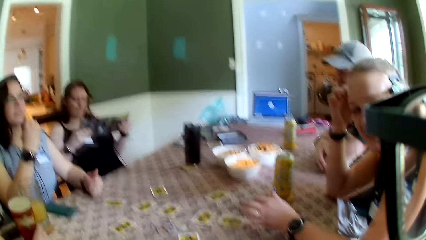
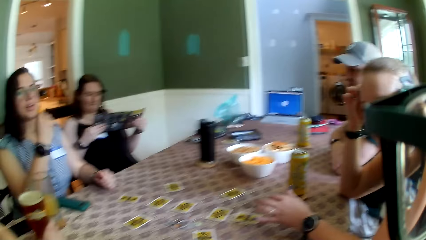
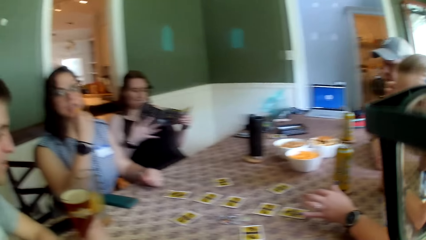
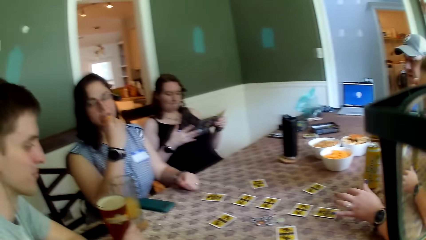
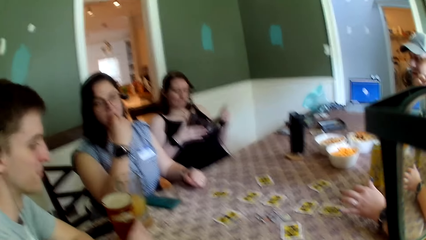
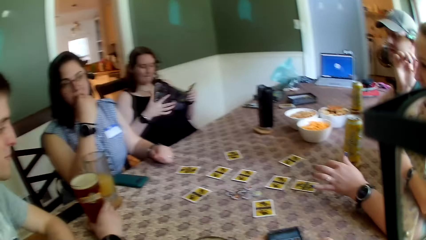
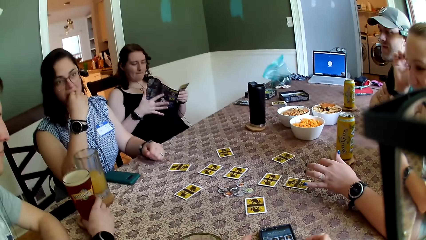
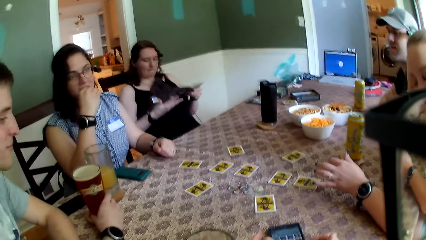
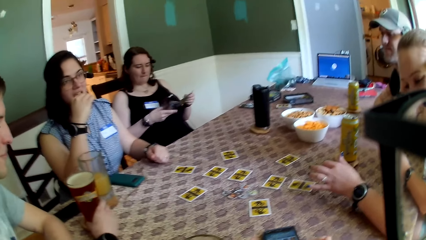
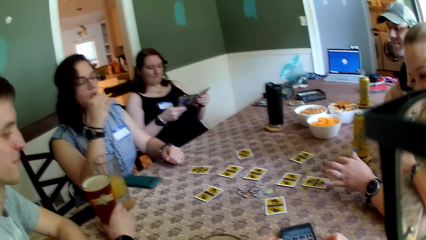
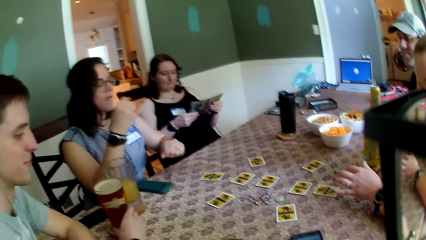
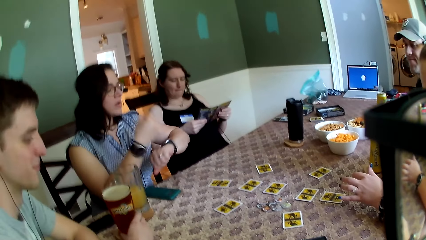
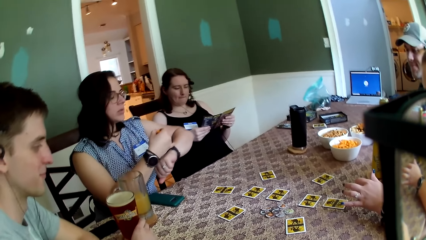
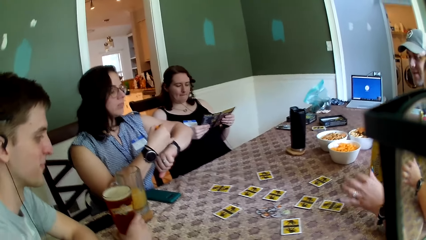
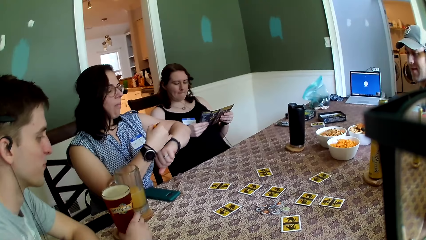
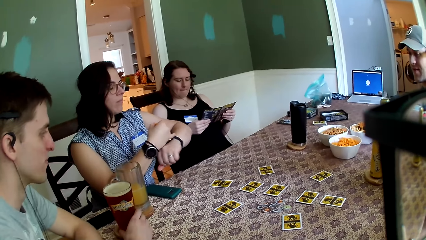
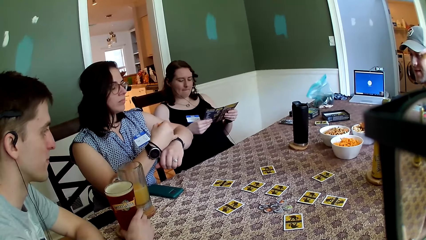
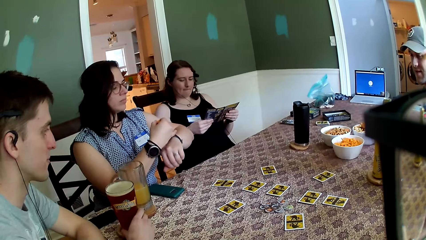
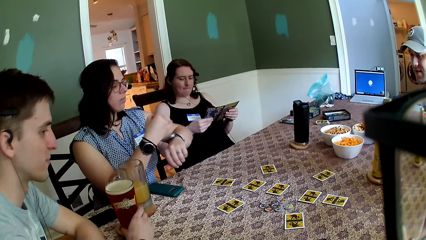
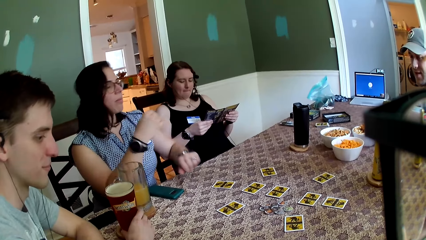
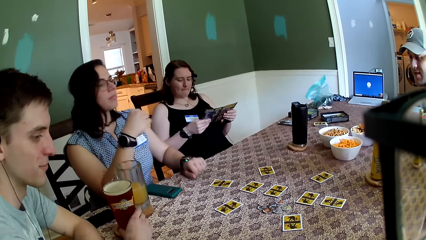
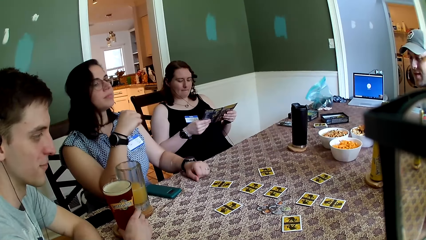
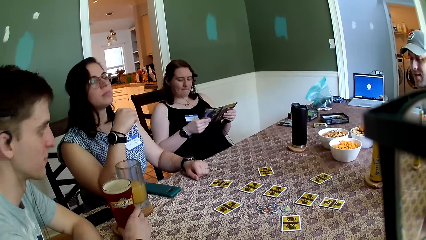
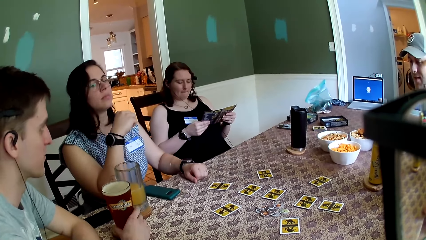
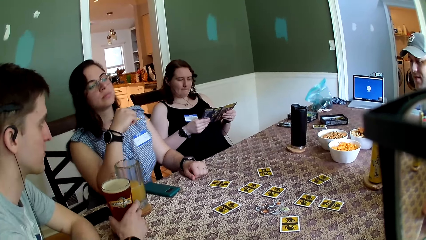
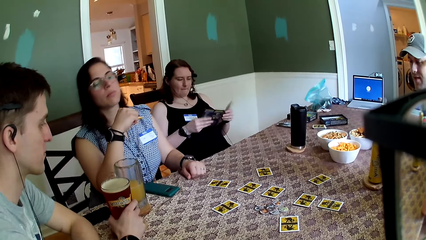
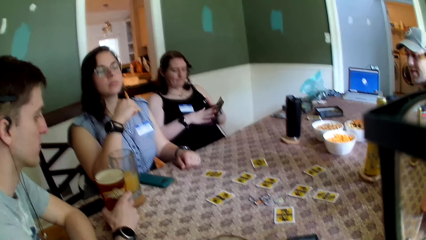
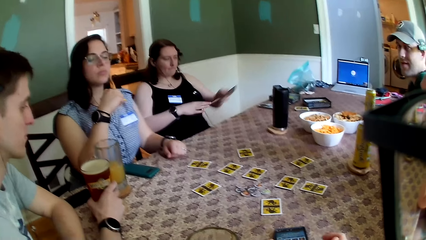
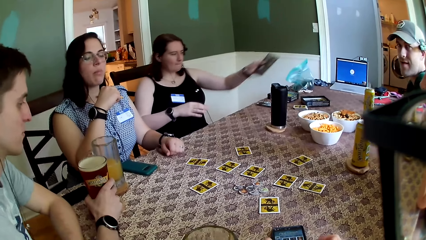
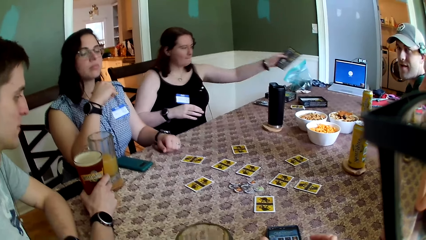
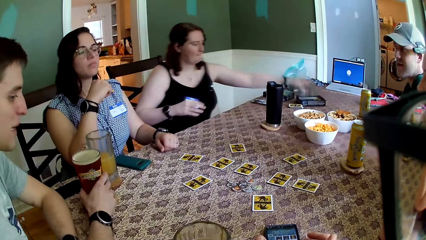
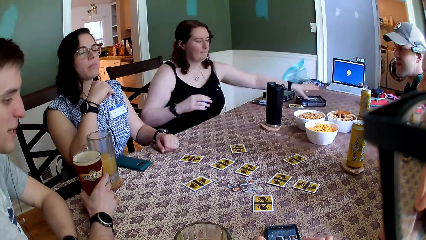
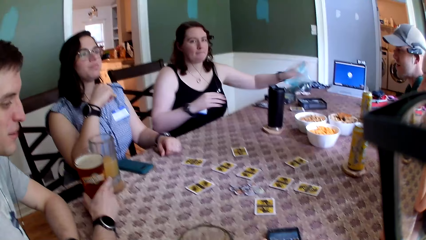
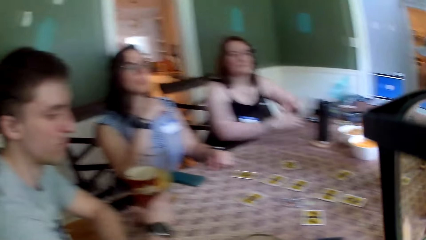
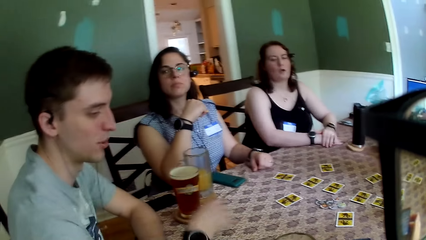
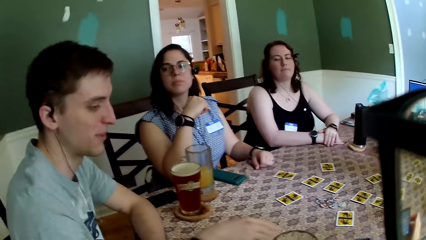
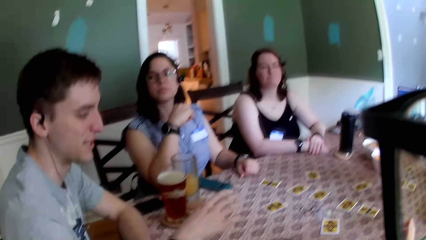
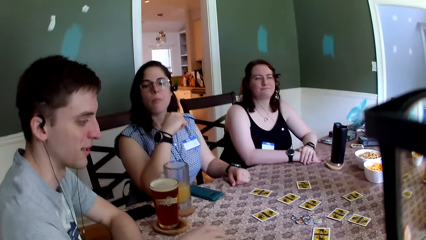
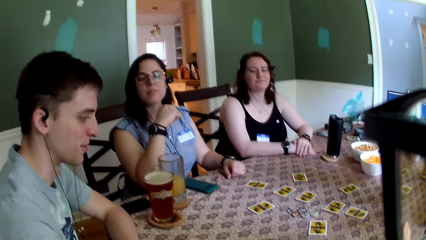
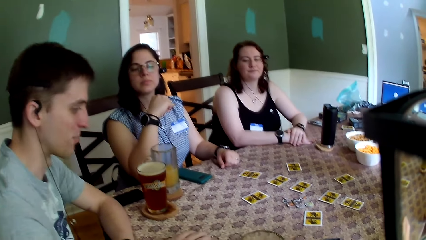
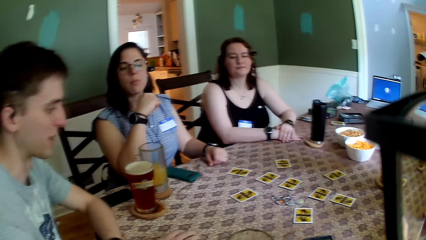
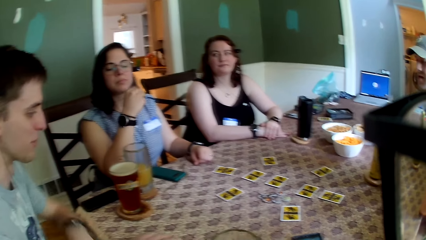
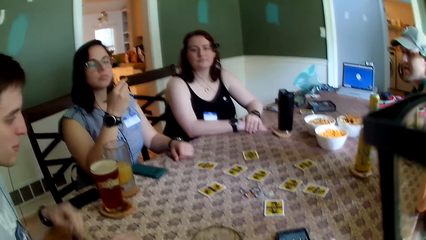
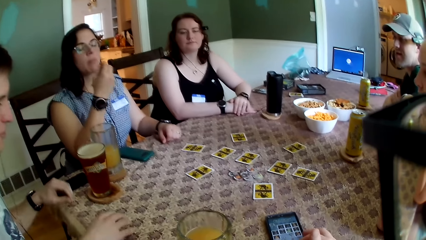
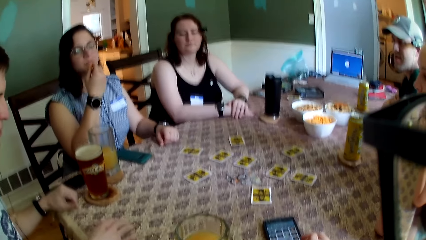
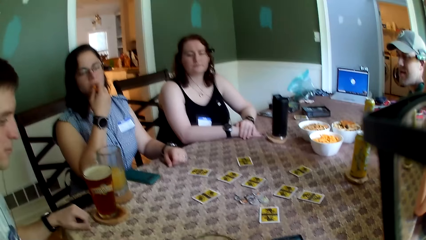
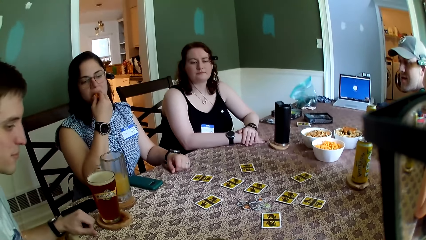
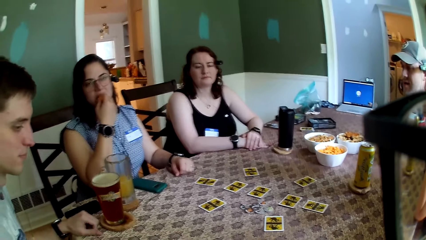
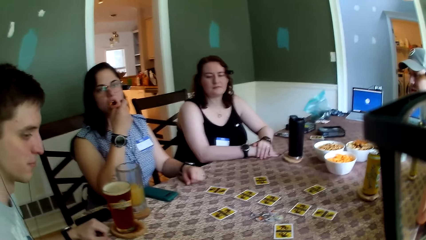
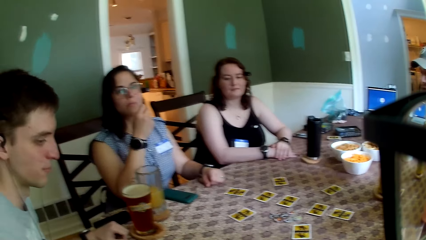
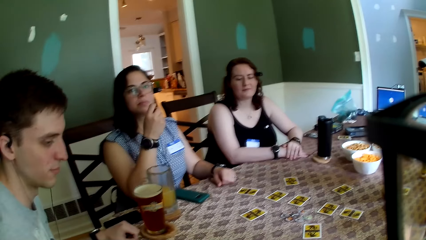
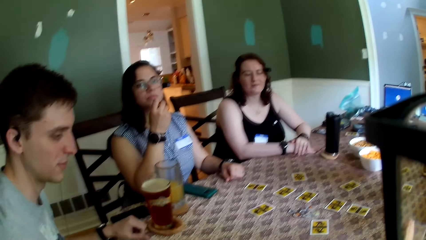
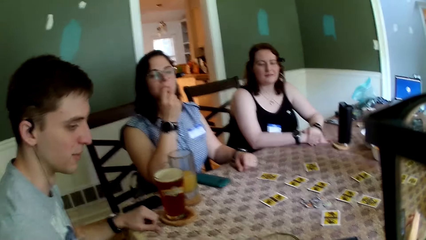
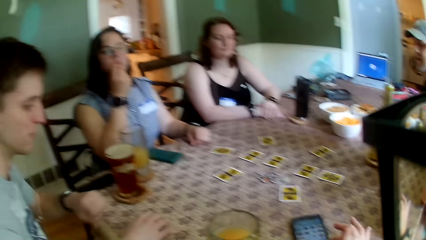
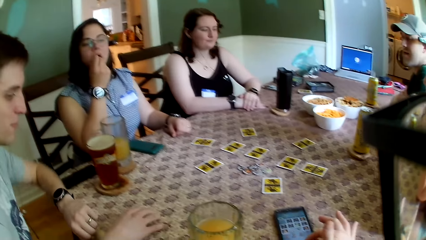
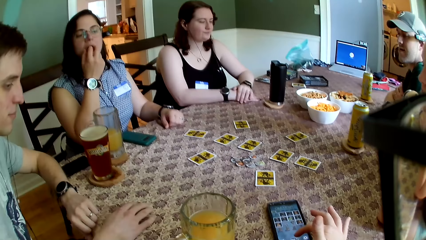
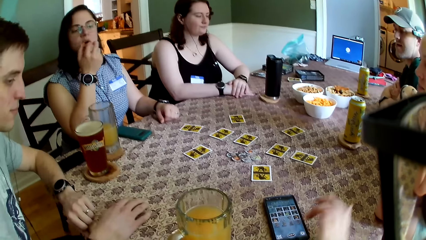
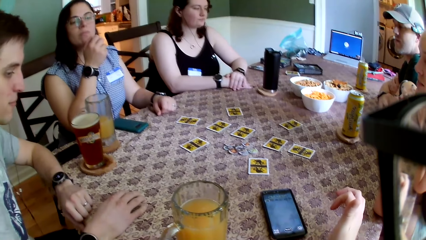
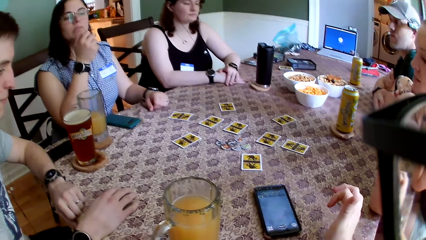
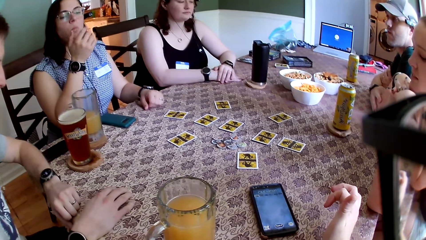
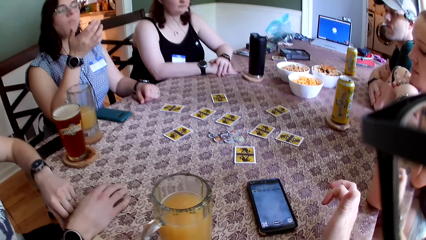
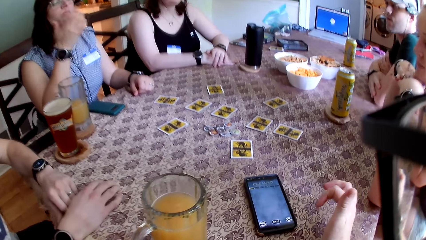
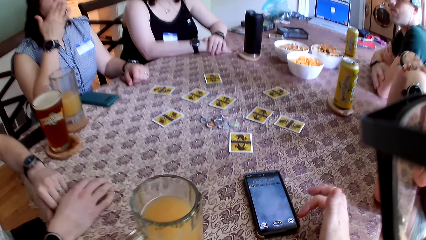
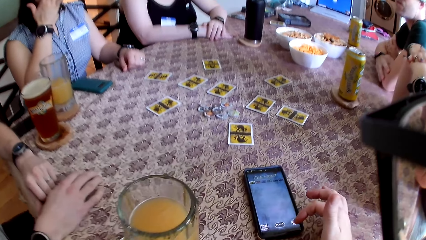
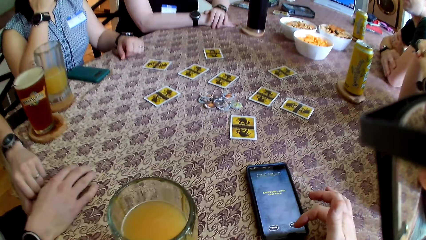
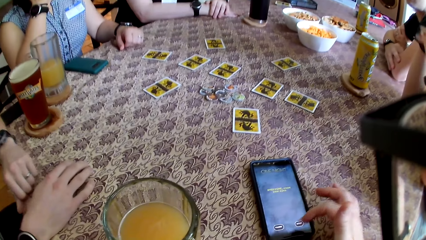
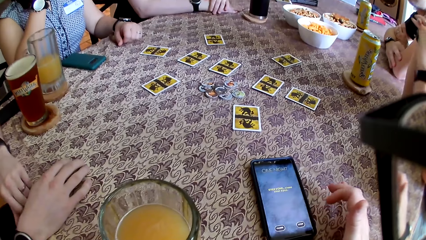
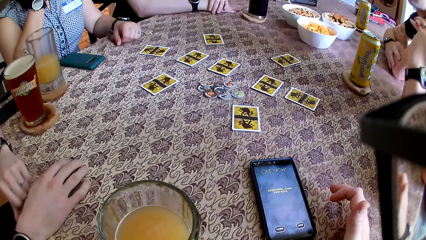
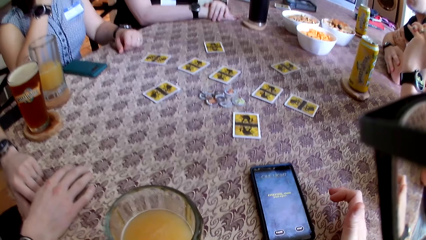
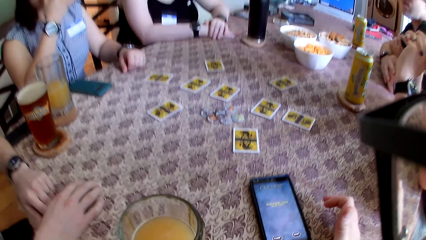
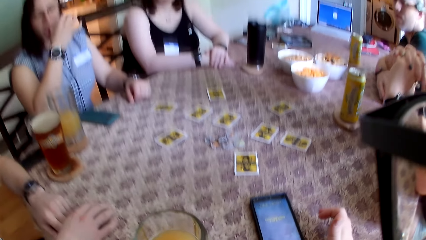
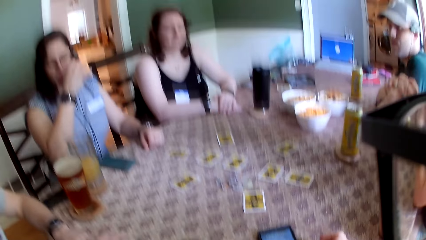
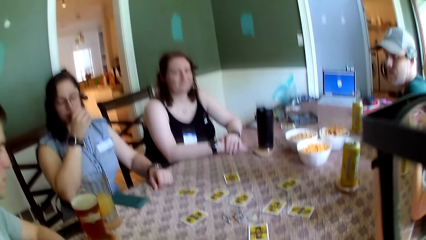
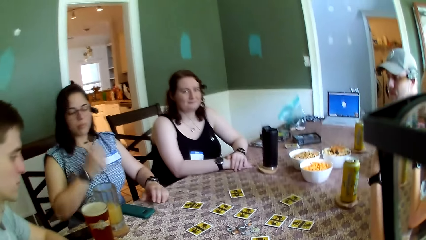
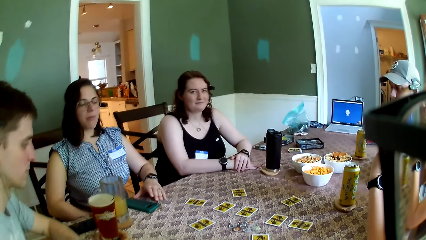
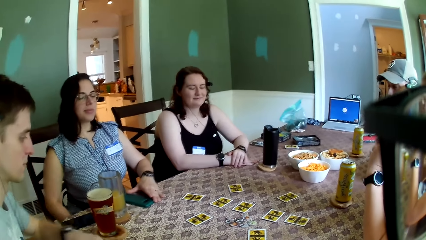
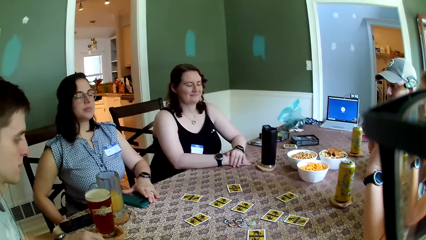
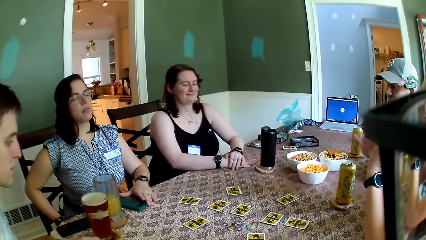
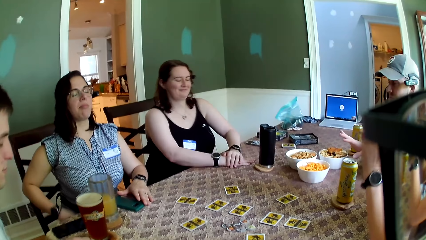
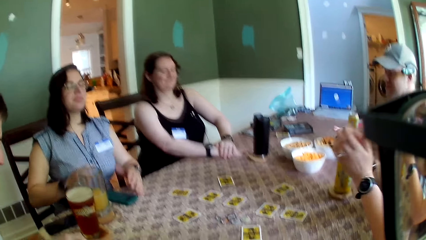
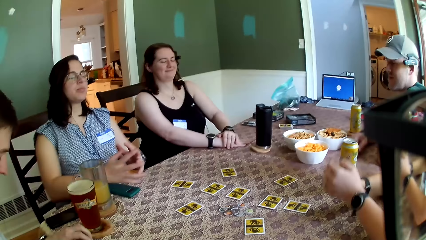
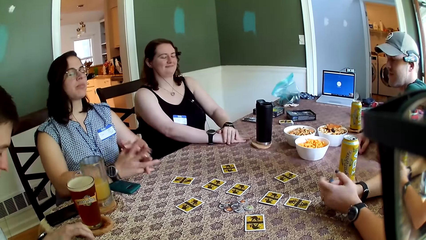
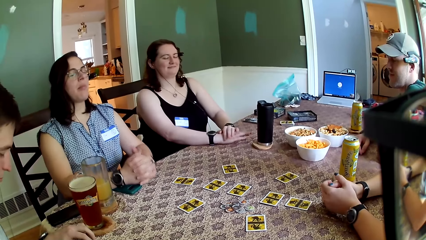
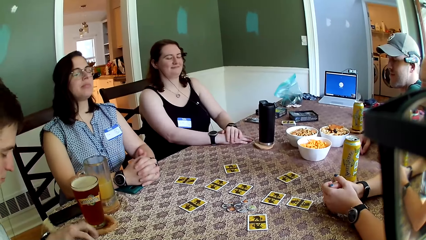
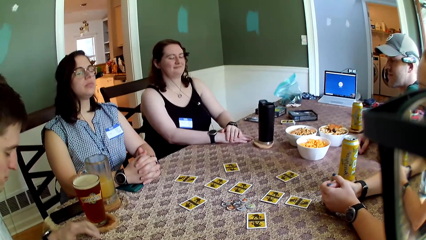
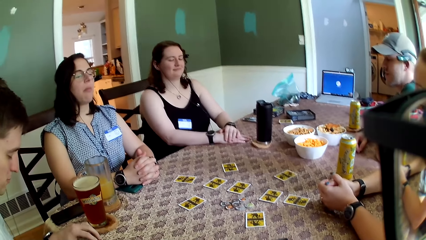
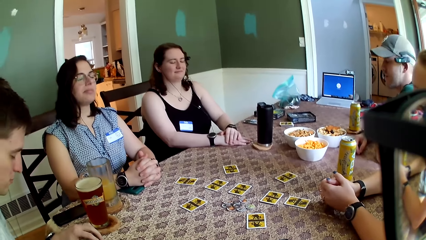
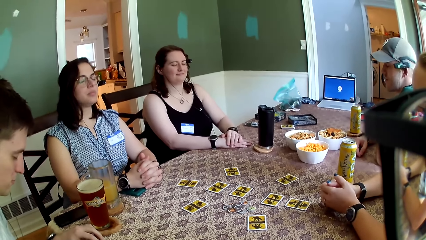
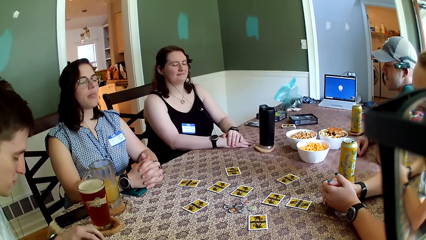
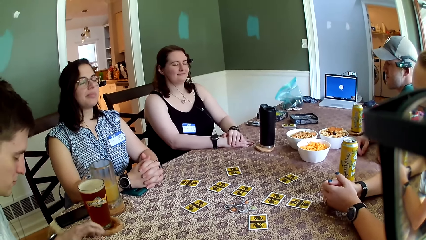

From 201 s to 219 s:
A woman eats the snack in her right hand. She touches her wrist watch. Another woman drops the paper with her left hand on the table. The camera wearer looks at the table. He presses the phone with his right hand. He looks at the table again.
